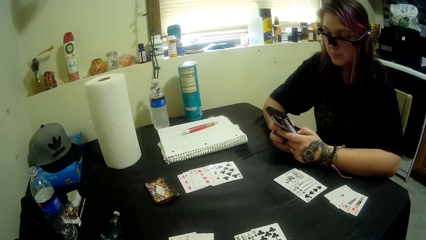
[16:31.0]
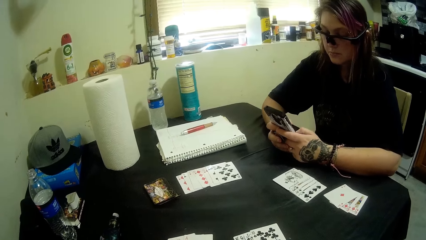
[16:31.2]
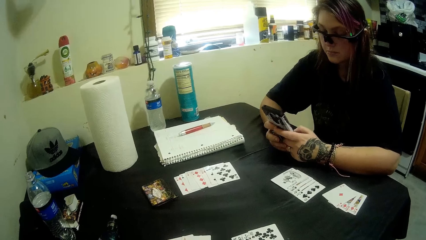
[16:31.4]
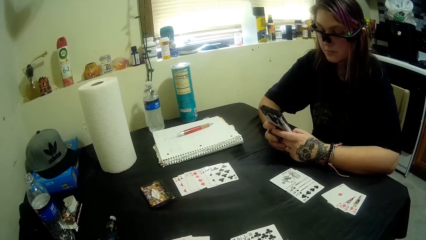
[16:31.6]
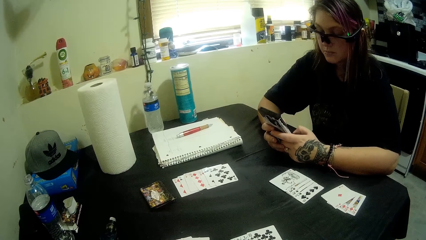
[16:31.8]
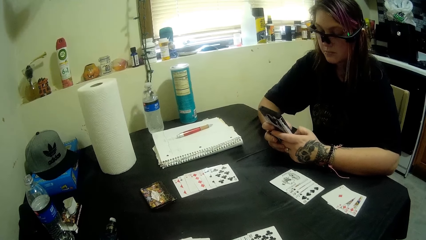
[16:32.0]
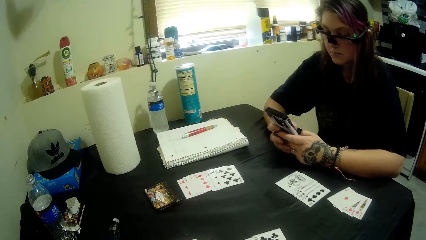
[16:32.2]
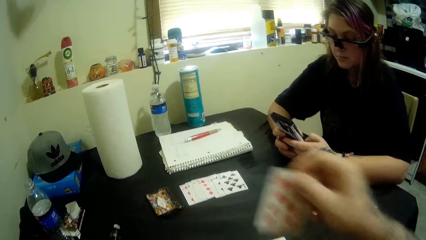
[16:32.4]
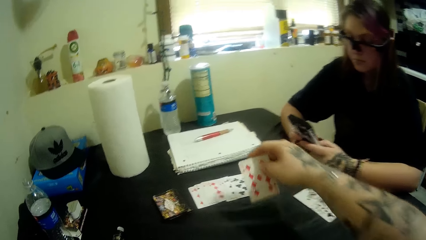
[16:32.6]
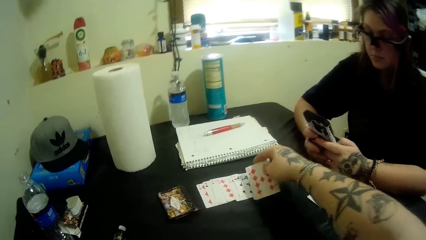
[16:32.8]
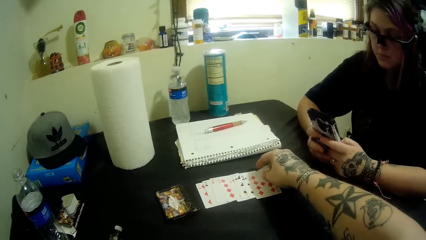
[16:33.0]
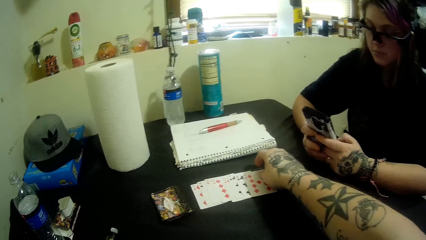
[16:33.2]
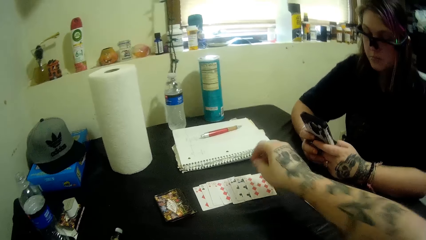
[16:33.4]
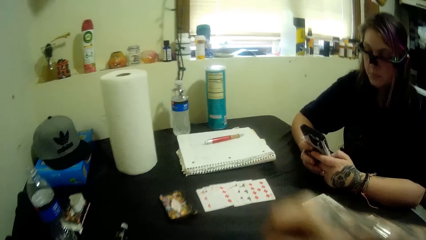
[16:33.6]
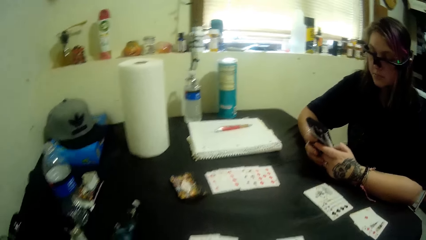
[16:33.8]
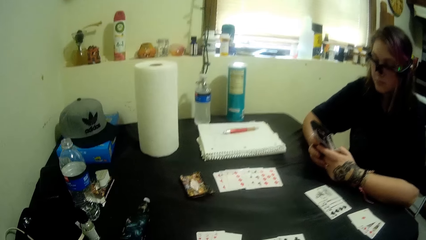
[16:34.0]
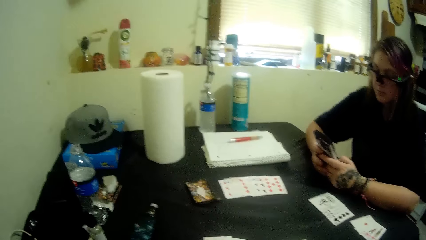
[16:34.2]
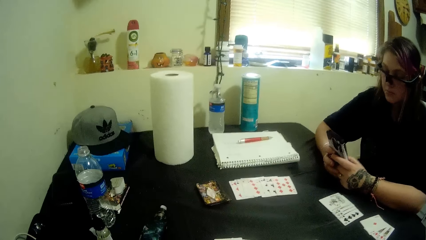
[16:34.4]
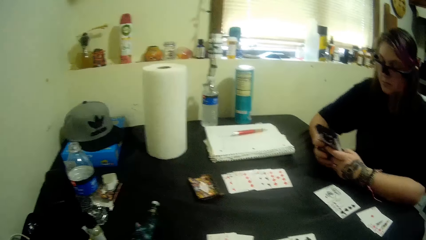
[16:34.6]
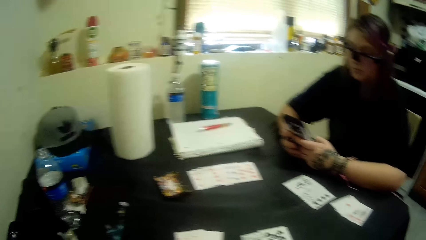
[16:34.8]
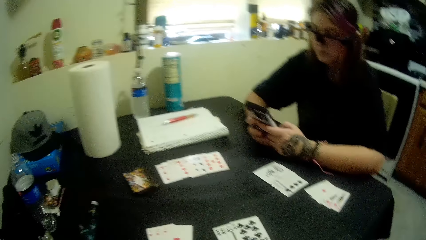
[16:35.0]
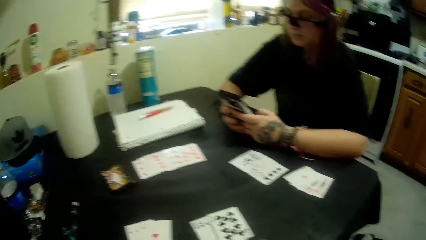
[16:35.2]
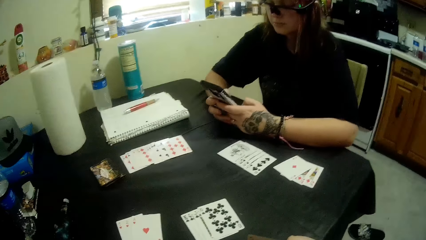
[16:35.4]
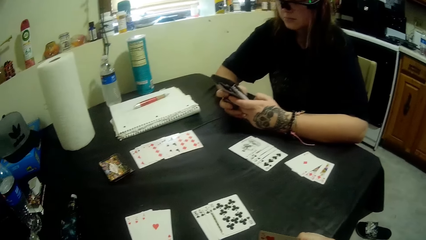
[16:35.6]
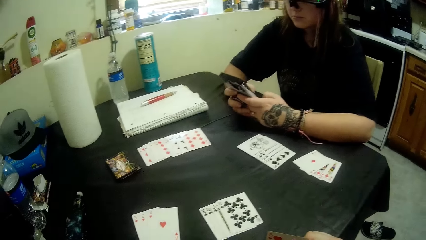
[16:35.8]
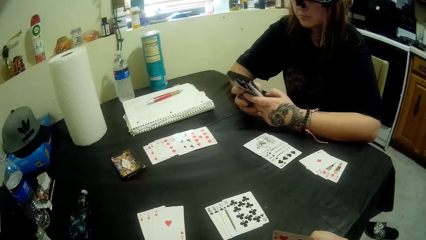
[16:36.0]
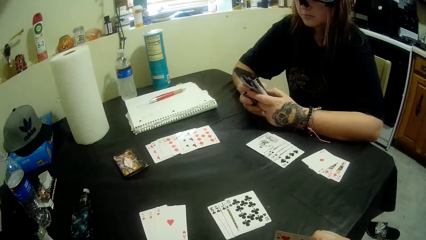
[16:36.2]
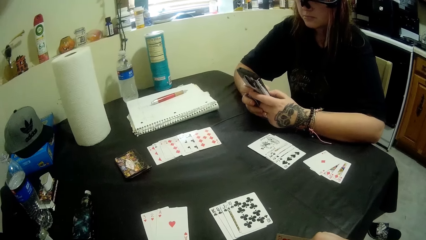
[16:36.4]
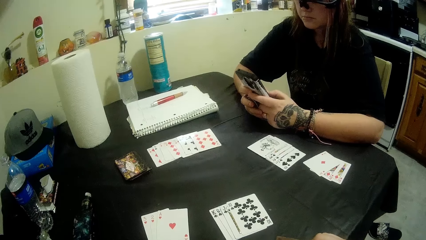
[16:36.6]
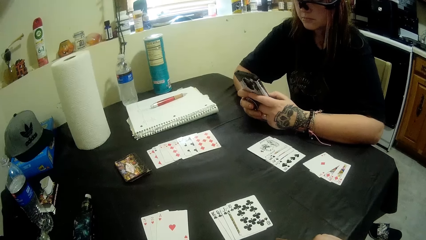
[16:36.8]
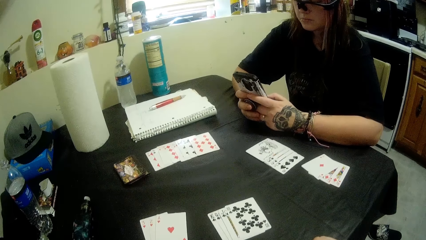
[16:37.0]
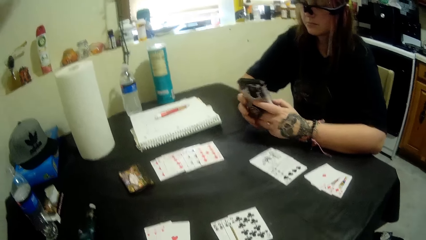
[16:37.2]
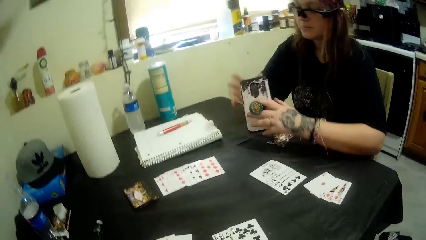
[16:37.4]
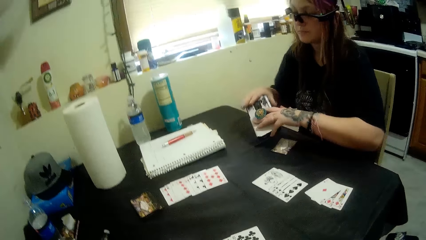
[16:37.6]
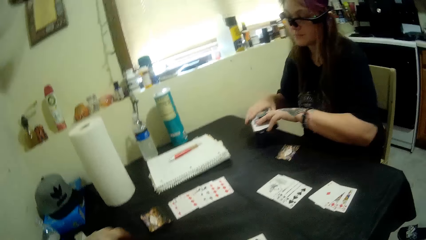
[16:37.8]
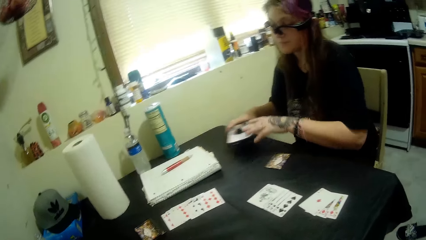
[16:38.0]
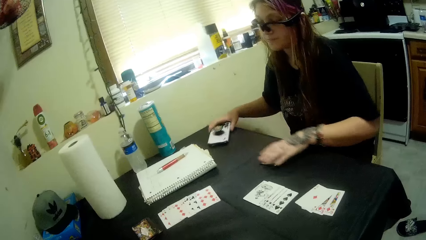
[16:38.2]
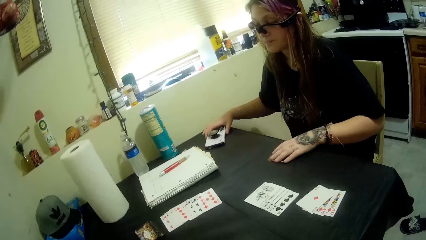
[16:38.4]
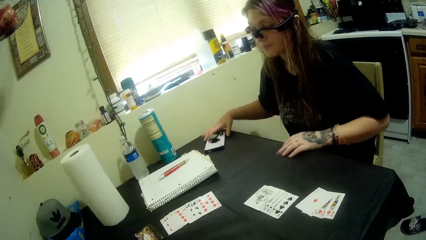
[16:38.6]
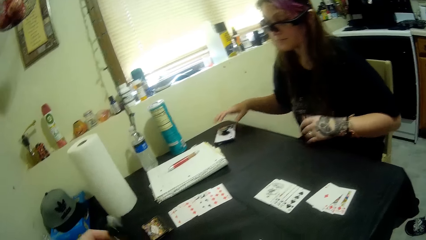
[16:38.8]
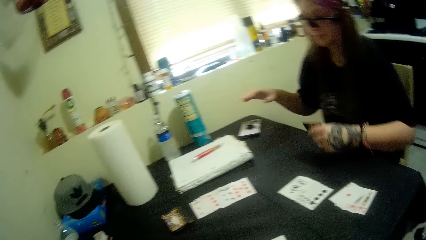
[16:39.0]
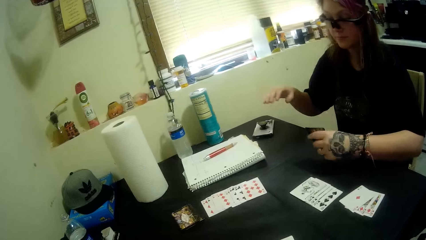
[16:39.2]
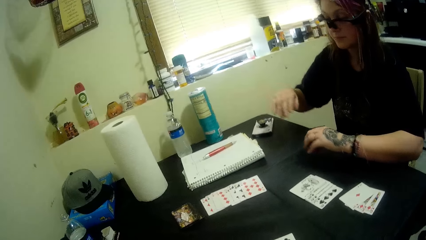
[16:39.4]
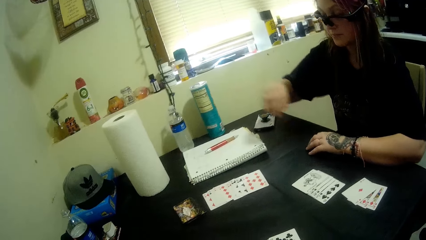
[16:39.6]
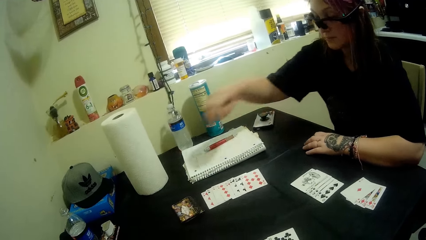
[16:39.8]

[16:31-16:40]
The camera wearer plays a card on the table. A woman drops her phone on the table. The woman picks a card near her.

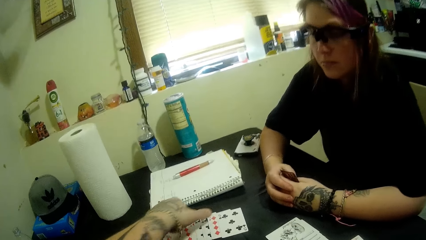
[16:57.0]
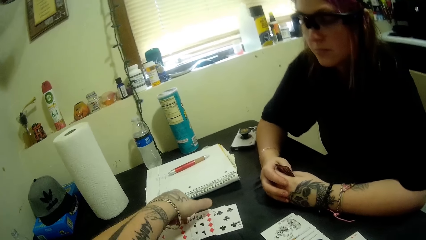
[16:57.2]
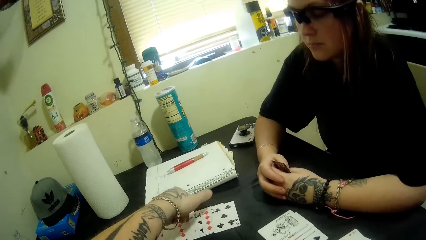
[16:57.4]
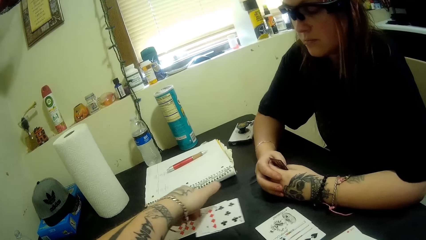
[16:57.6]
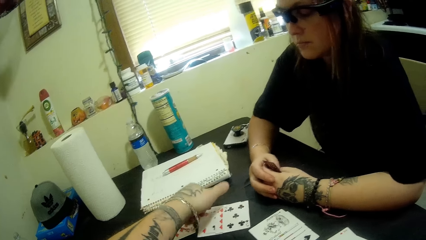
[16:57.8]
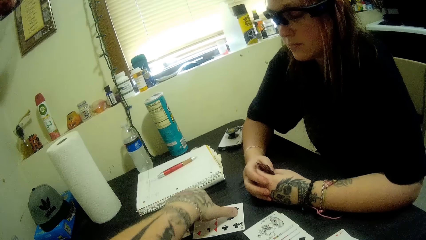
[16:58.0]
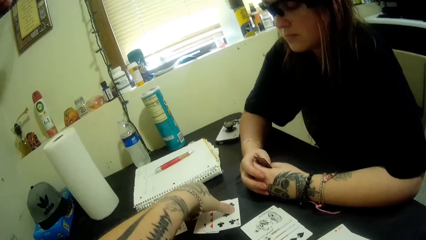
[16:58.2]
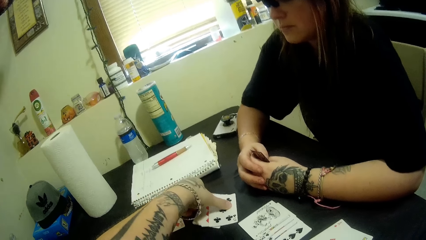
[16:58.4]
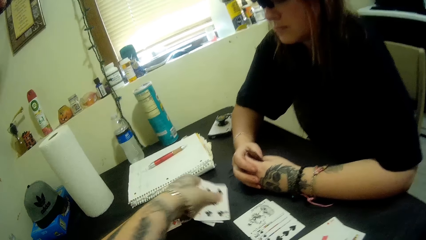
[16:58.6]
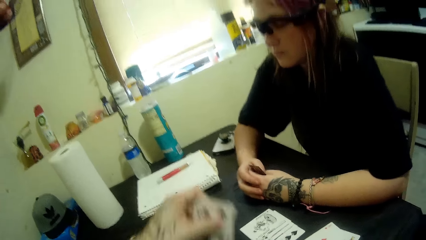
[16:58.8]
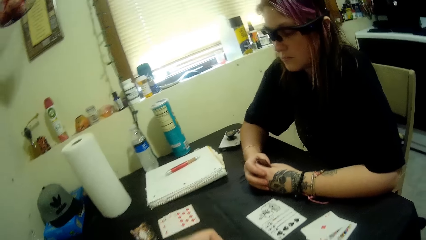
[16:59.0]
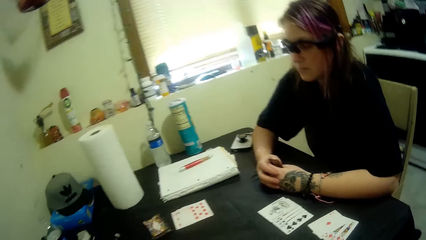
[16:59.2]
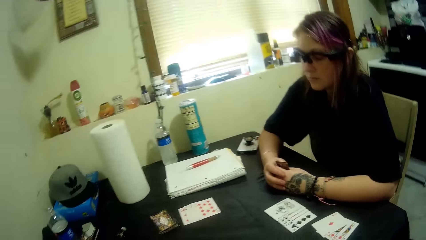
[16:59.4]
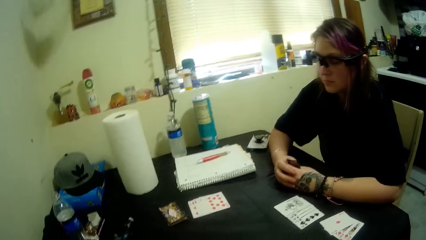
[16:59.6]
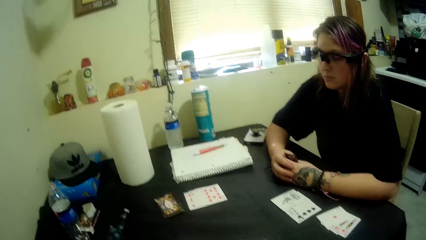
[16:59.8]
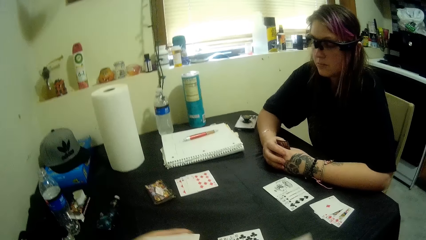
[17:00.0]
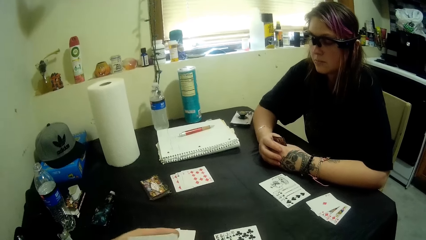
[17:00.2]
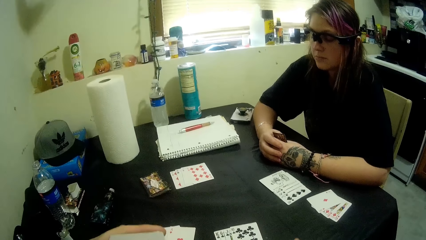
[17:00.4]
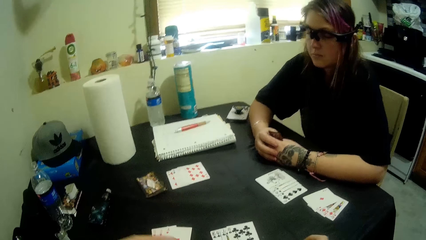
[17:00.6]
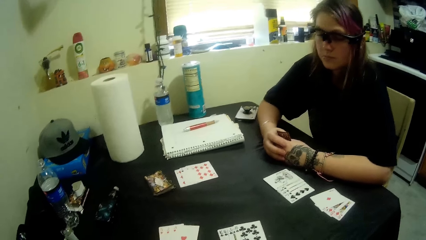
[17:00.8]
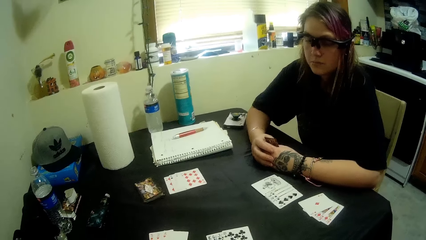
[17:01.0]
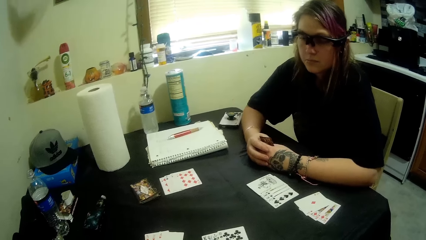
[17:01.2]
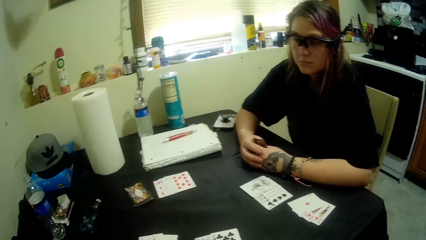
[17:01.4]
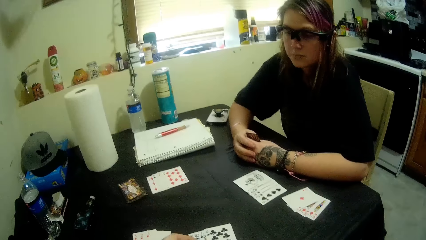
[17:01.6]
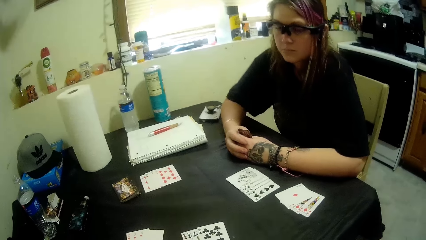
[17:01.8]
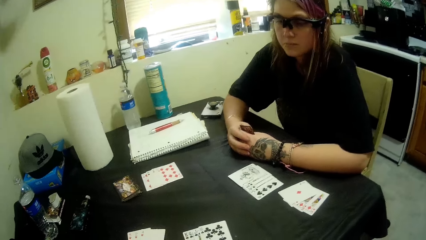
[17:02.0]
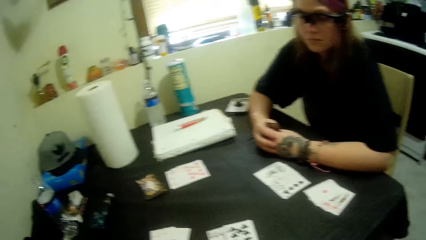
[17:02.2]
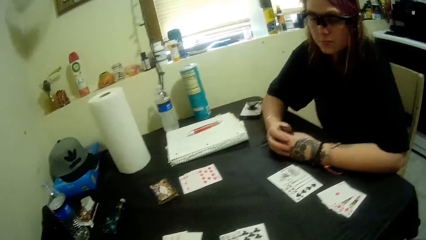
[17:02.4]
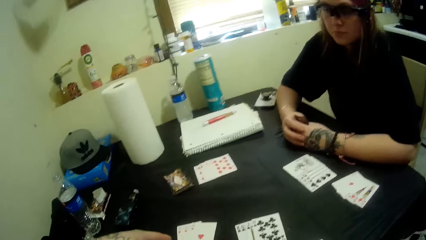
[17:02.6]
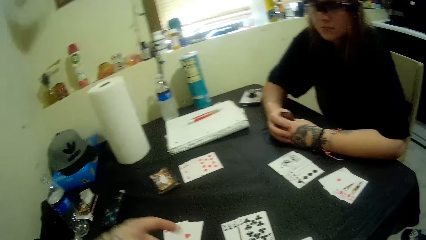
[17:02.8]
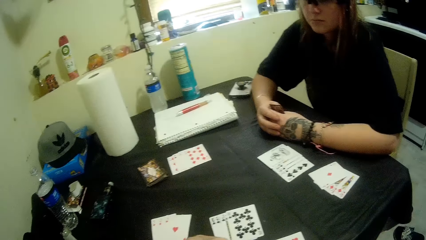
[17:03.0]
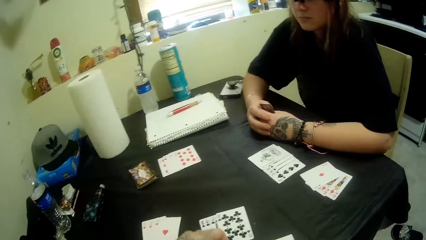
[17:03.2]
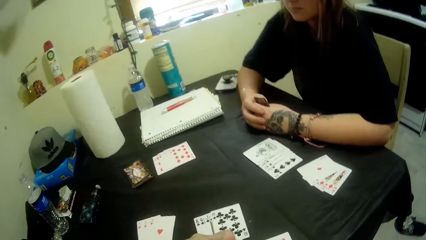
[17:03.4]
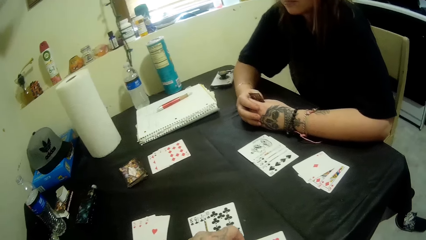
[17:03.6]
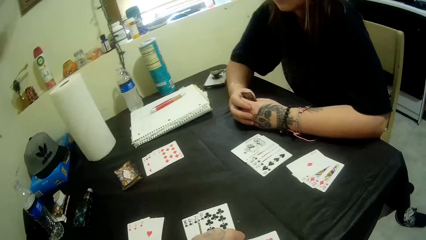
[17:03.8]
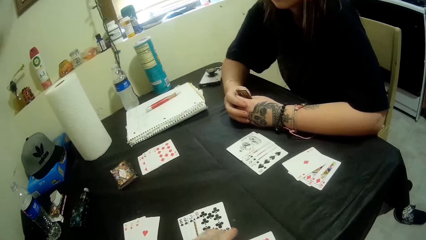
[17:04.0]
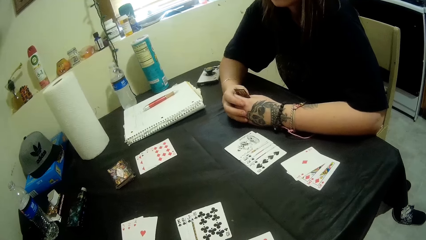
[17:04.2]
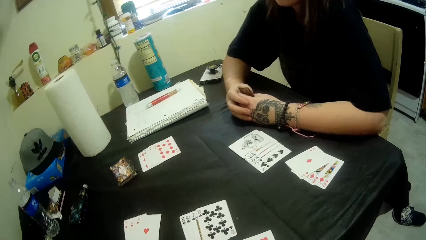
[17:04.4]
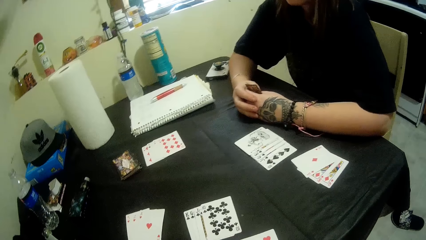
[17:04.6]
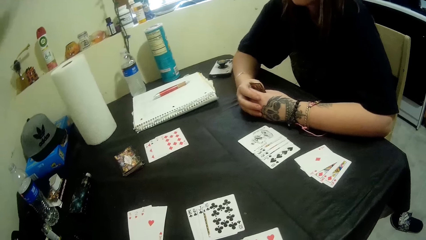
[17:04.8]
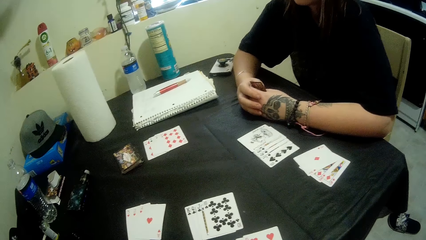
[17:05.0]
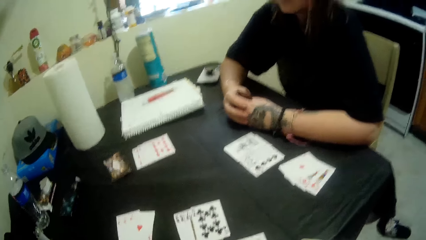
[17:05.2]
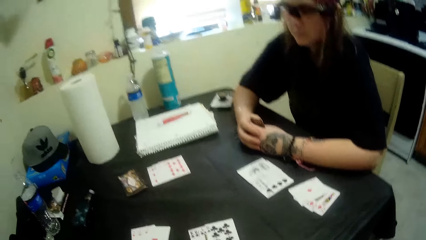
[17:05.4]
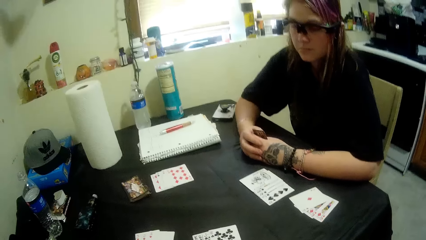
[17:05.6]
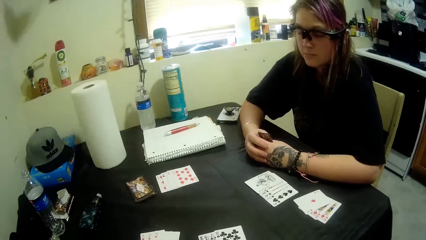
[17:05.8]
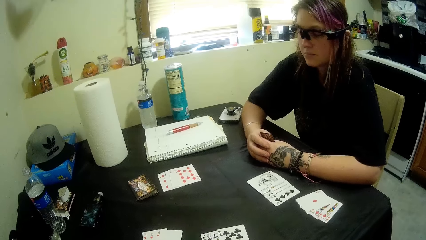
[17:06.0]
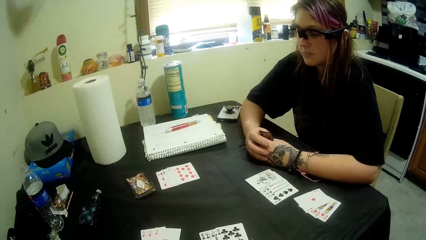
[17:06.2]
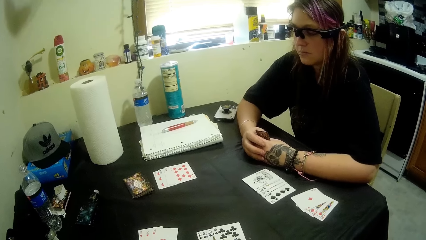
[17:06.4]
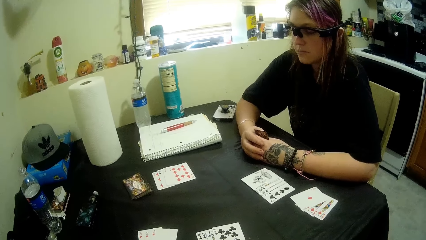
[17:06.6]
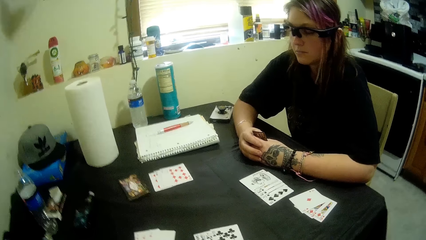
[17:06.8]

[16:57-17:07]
The camera wearer plays cards. They pick up some cards from the table.
